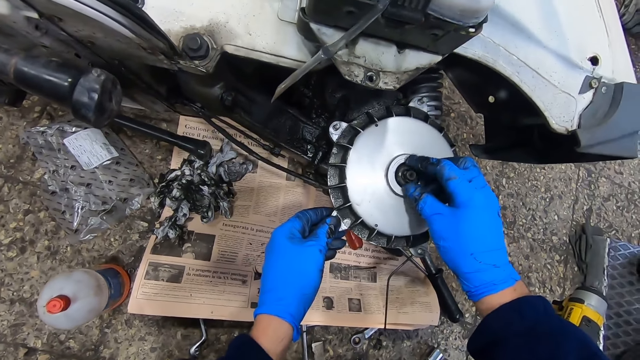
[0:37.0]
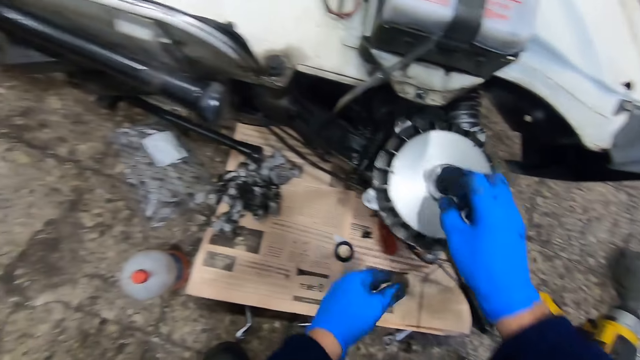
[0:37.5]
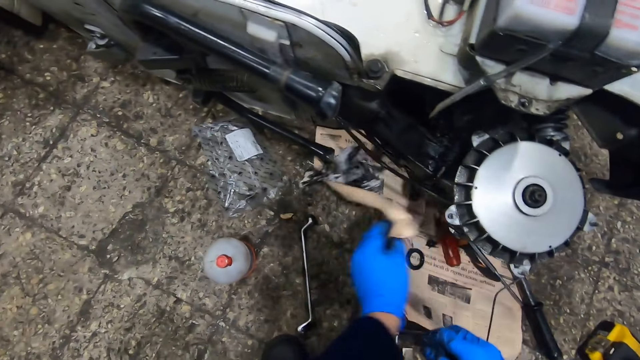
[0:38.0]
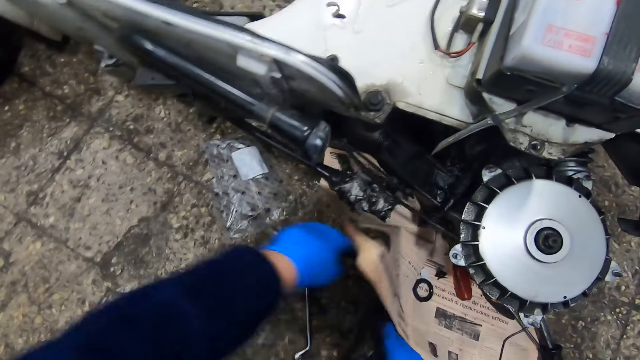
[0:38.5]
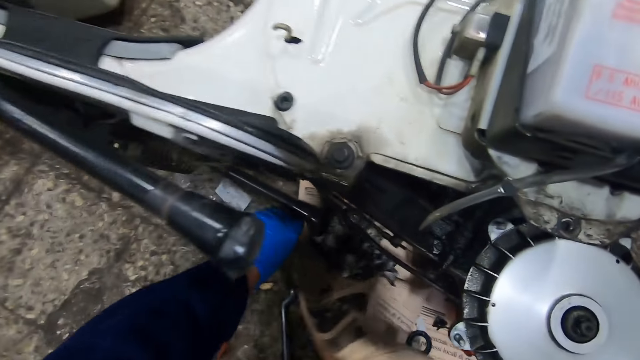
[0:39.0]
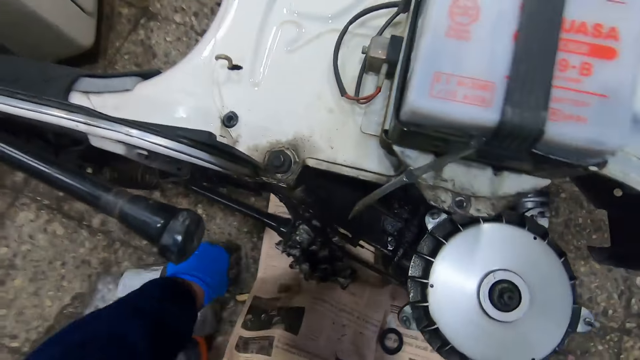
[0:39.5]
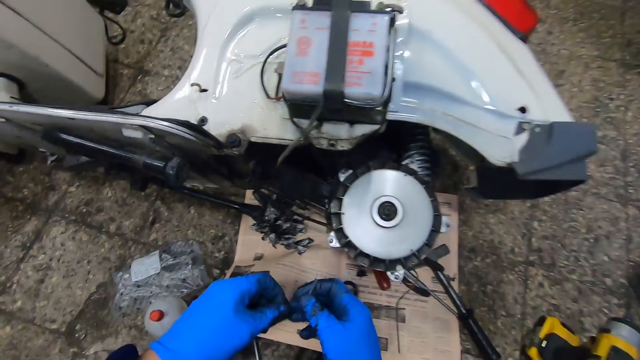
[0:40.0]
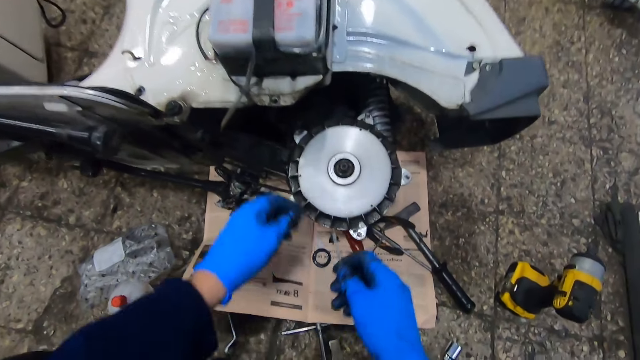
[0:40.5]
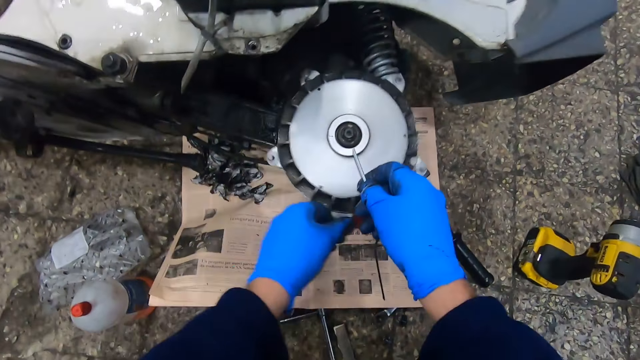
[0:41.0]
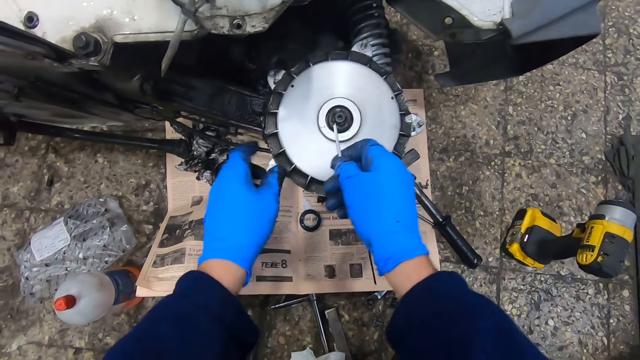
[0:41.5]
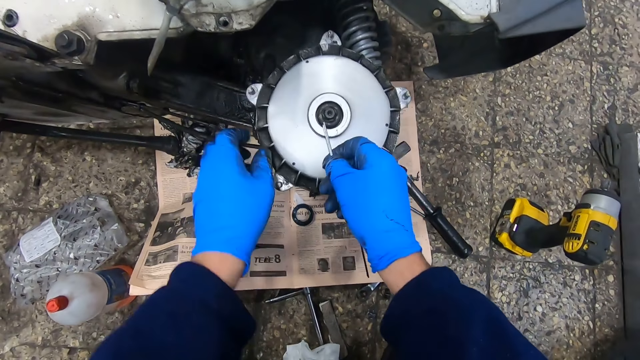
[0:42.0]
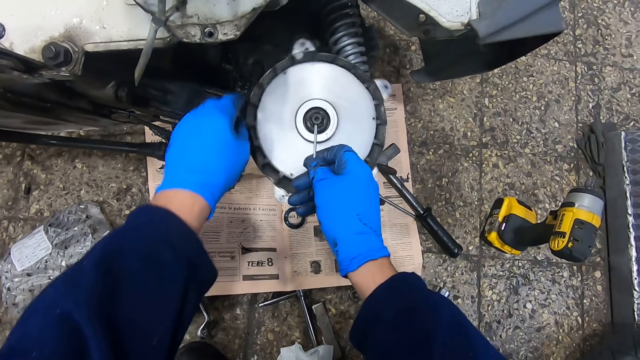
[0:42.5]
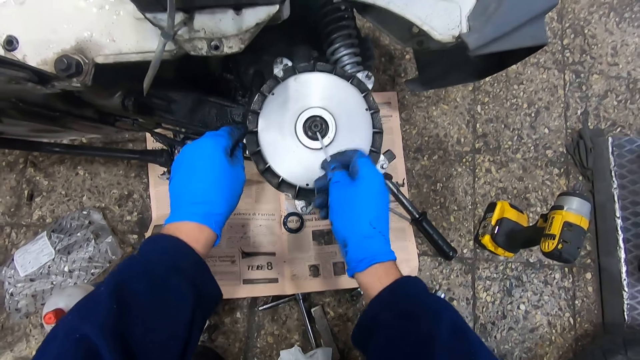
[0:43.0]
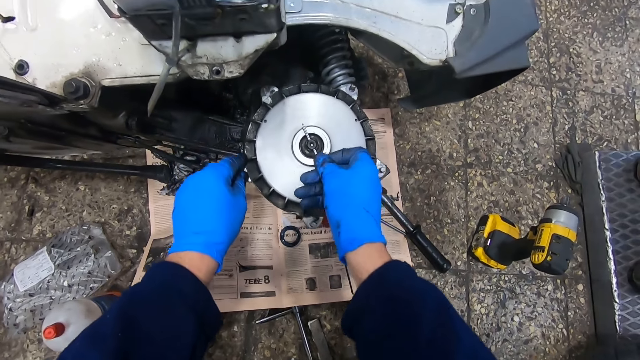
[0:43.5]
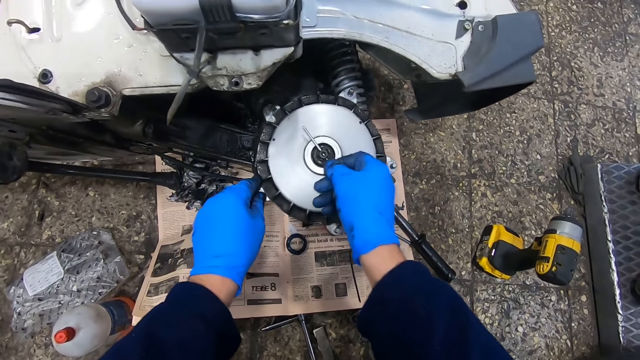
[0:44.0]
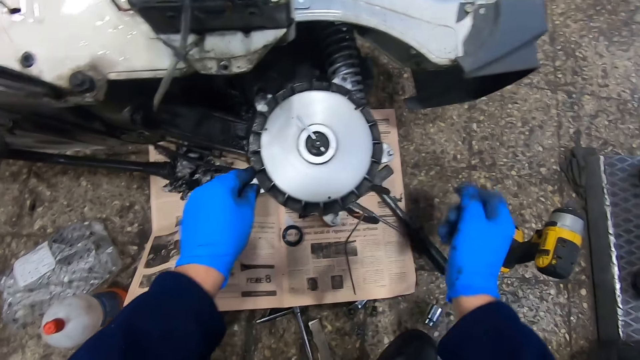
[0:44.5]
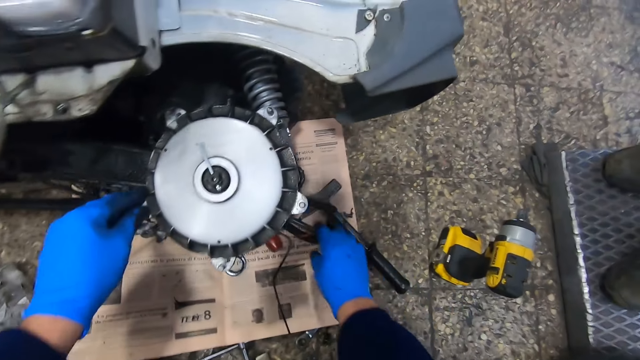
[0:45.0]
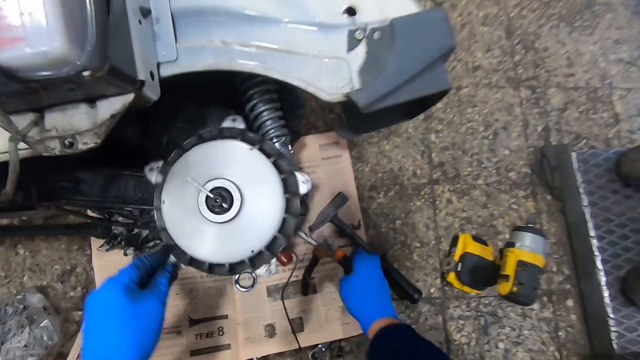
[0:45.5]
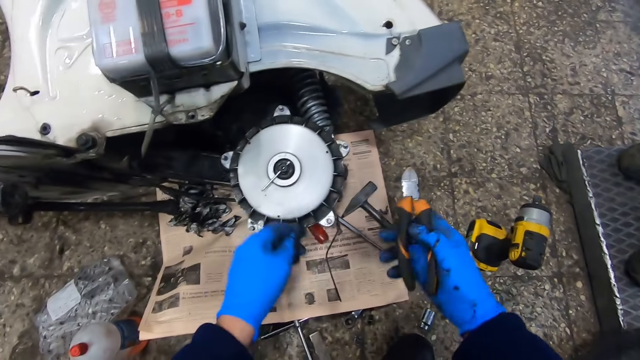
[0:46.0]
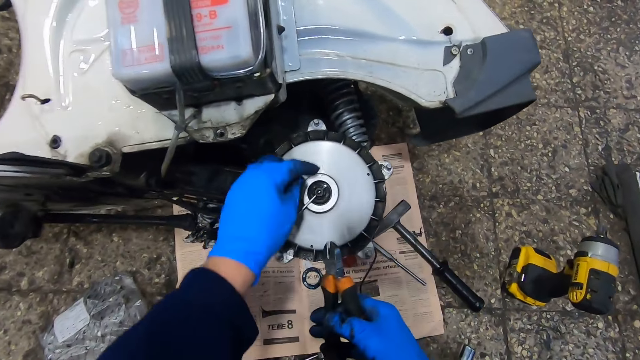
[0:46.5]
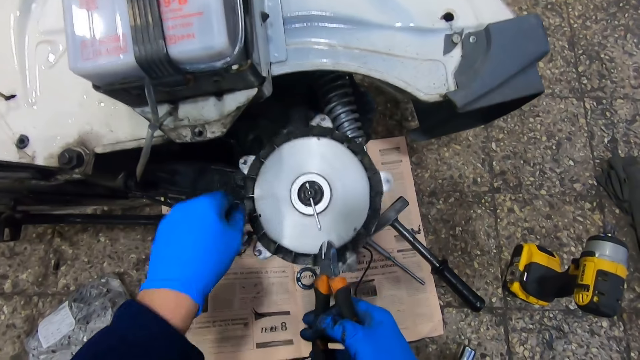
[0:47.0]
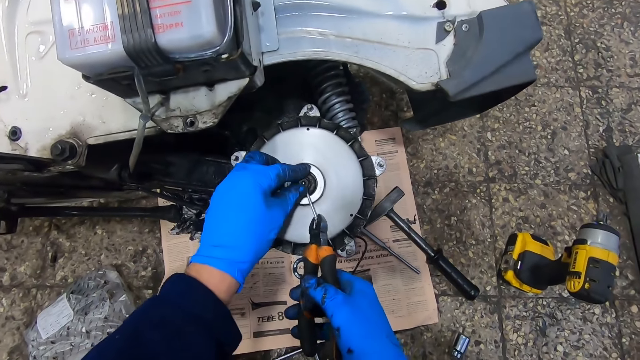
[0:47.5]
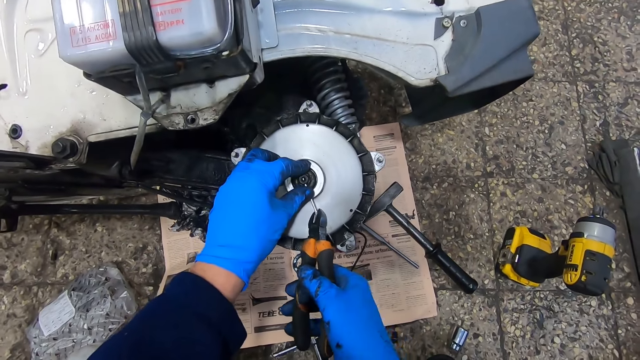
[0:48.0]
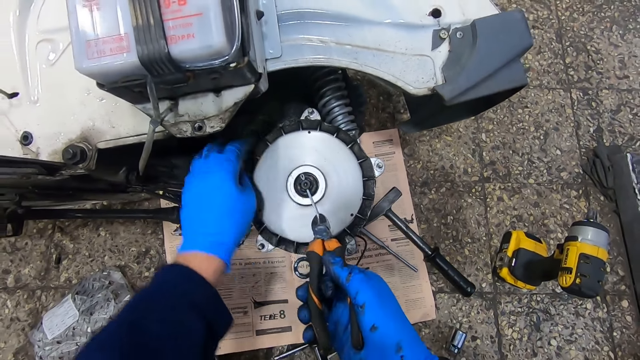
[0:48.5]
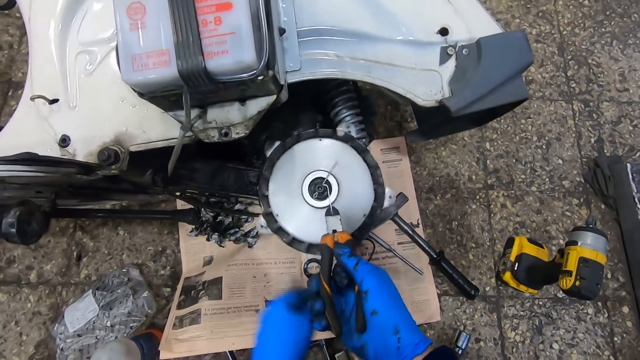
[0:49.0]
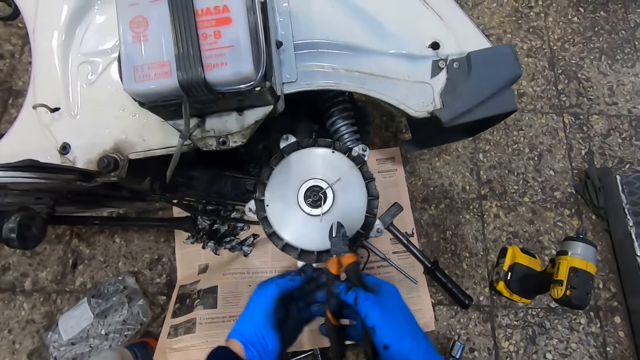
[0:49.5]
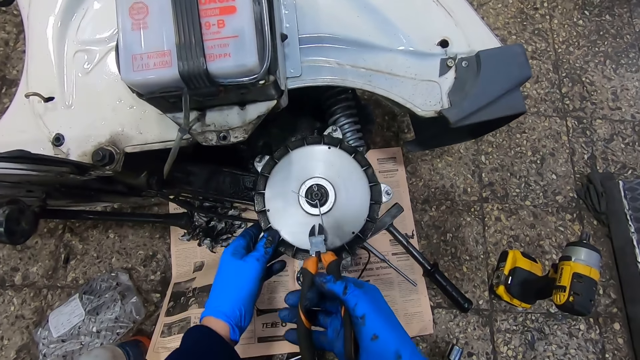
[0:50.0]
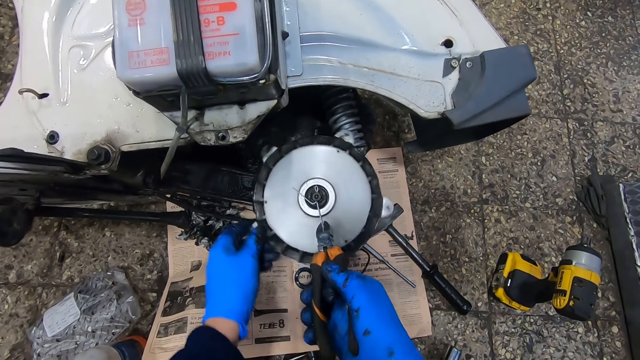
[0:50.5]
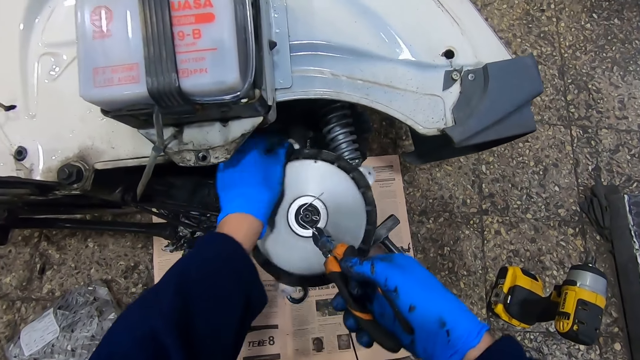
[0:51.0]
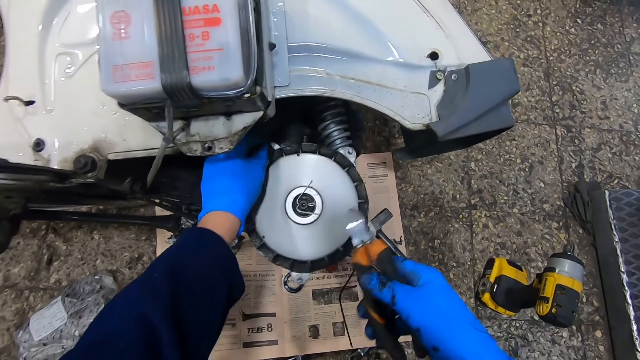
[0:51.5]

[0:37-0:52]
The camera wearer places the nut on the rotor with his right hand. He raises the piece of paper with his left hand. He picks up a piece of iron or wire from the ground with his left hand. He holds the piece of iron with his right hand. He turns the rotor with his left hand. He inserts the iron into the centre of the rotor. He picks up a pair of pliers from the ground with his right hand. He turns the rotor with his left hand. He holds the iron with the pair of pliers, and holds the centre of the rotor with his left hand. He folds the wire with the pliers. He spins the rotor with his left hand.

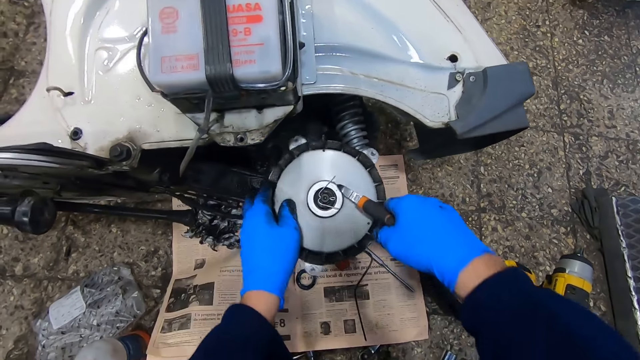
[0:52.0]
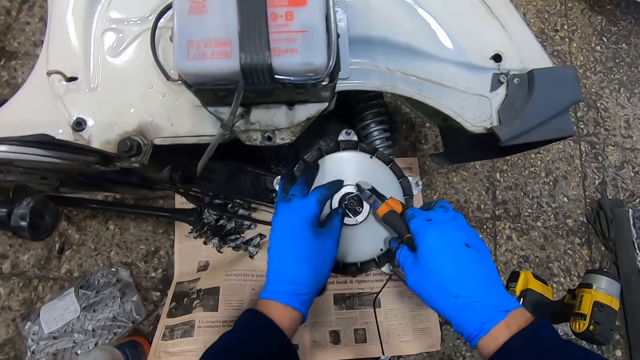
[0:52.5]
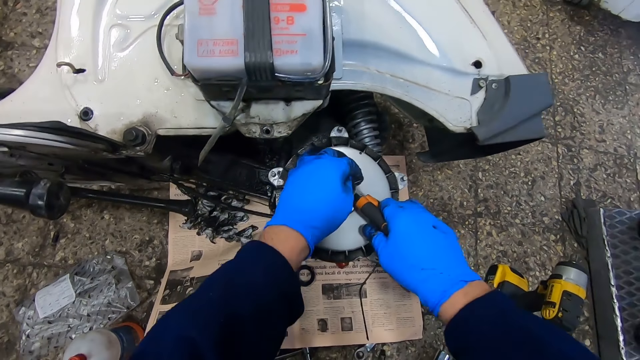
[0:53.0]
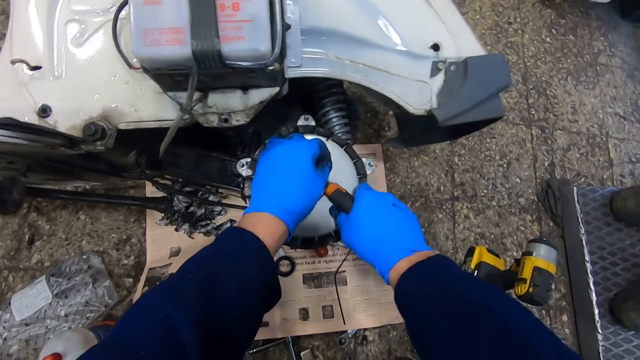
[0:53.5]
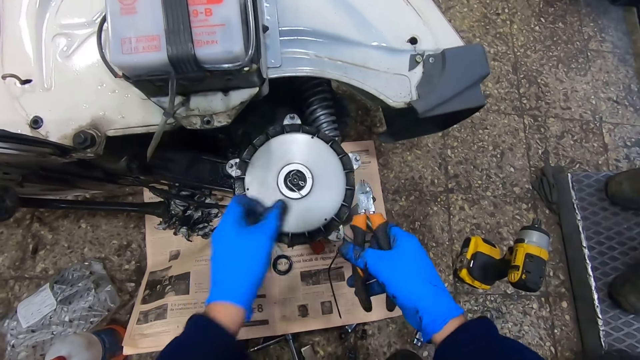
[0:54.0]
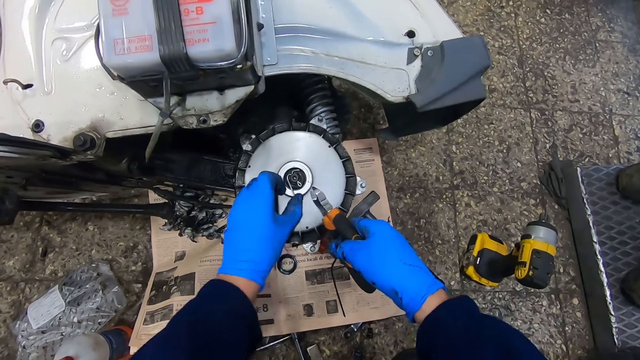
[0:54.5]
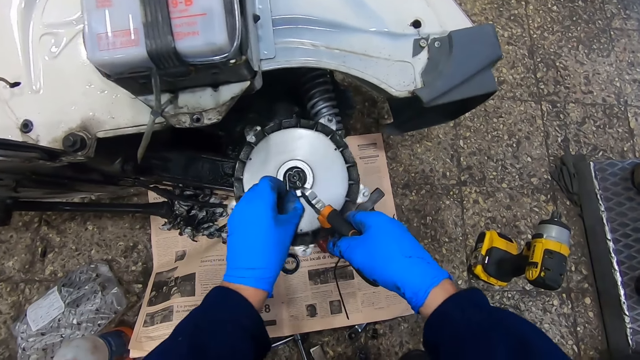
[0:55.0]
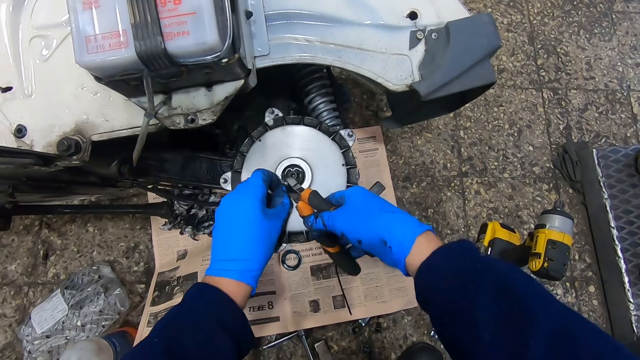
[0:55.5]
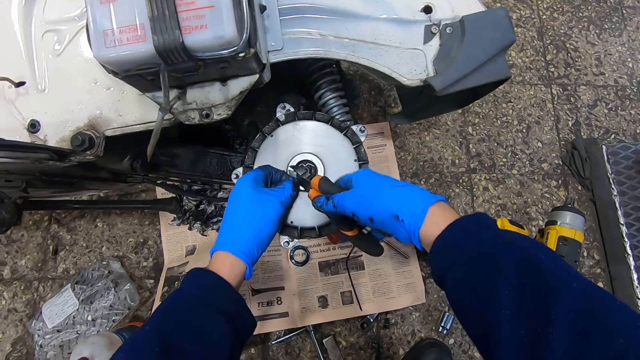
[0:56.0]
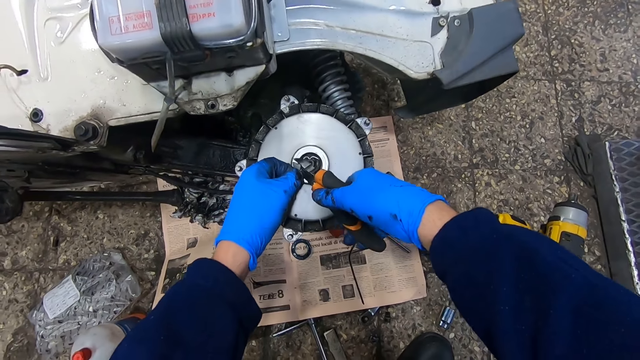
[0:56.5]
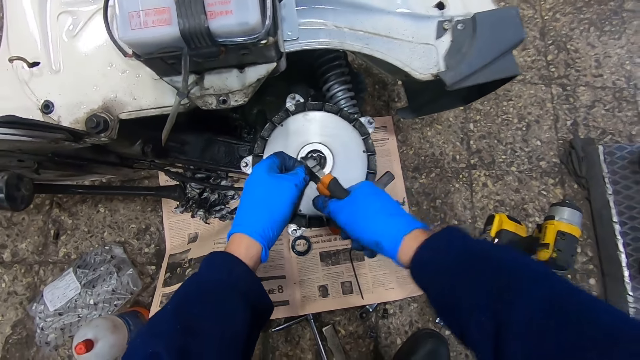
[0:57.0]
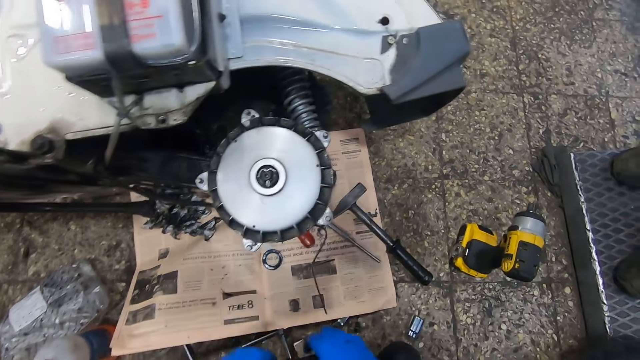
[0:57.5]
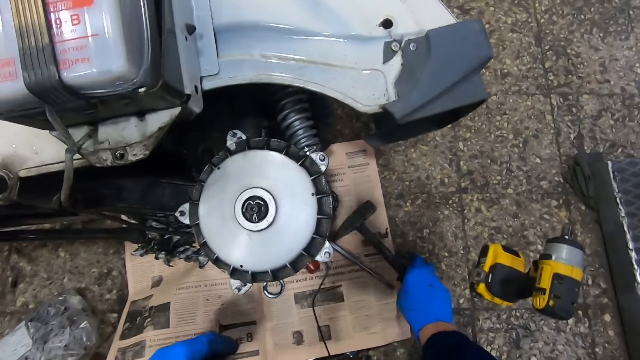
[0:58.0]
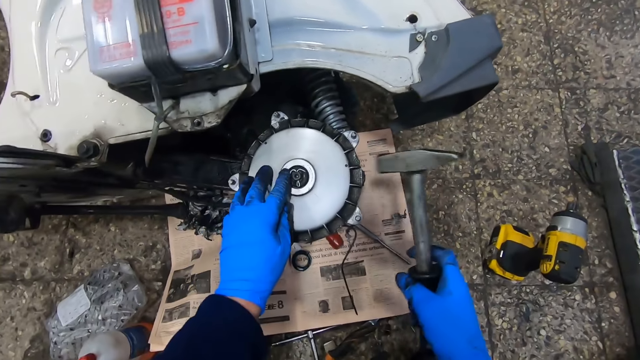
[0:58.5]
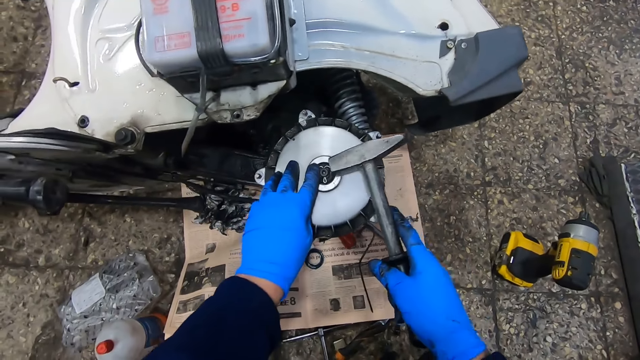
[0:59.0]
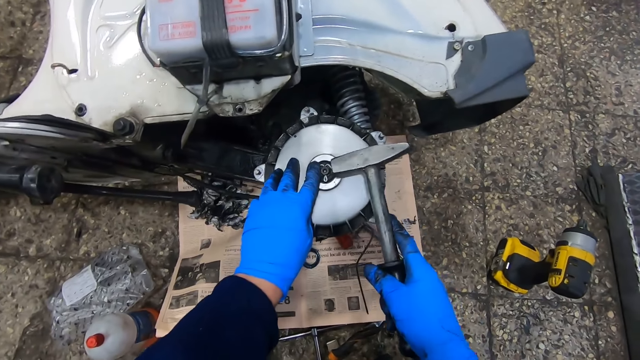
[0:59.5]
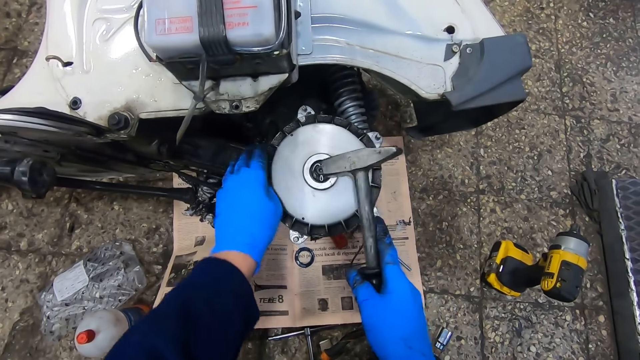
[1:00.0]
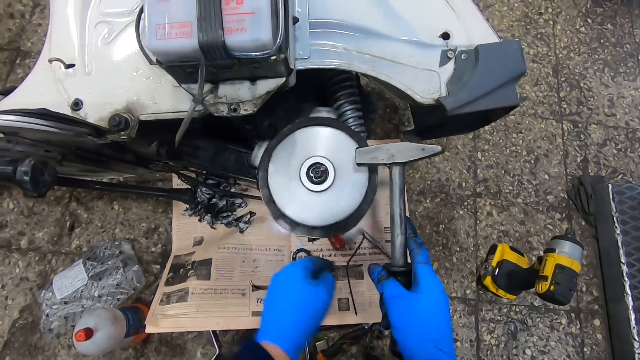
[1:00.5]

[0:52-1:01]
The camera wearer holds the iron with his left hand. He cuts the iron with the pair of pliers. He holds the iron with his left hand. He cuts the iron with the pair of pliers. He picks up a tire hammer from the ground with his right hand. He hits the iron with the tire hammer. He spins the rotor with his left hand.
